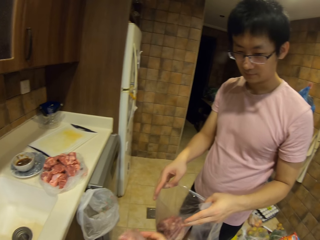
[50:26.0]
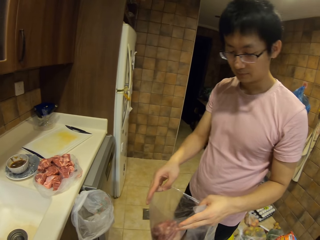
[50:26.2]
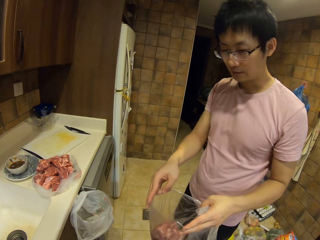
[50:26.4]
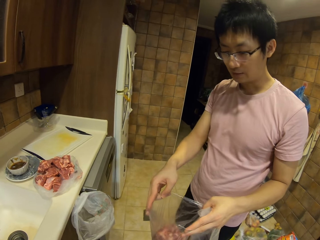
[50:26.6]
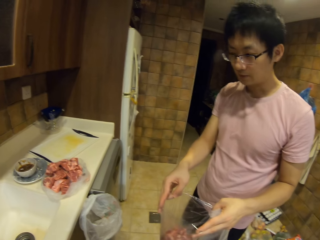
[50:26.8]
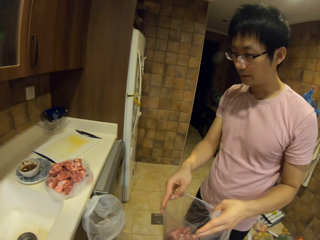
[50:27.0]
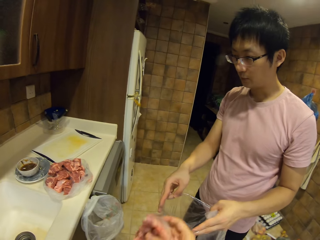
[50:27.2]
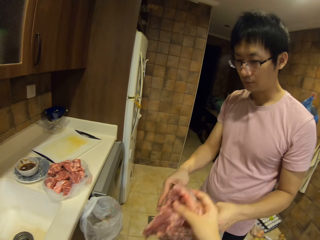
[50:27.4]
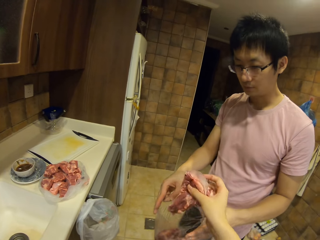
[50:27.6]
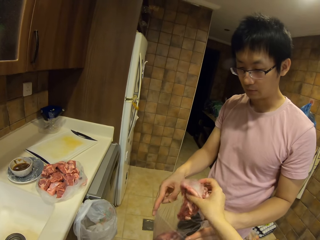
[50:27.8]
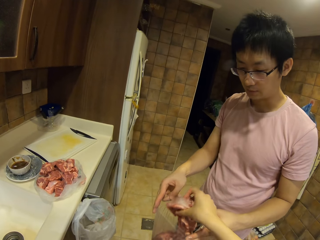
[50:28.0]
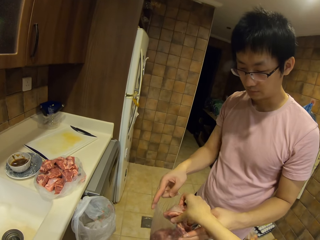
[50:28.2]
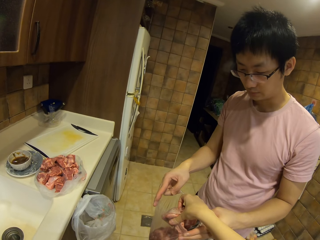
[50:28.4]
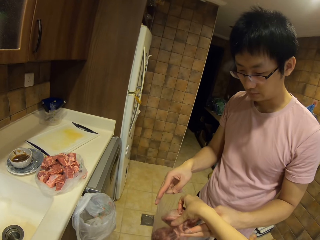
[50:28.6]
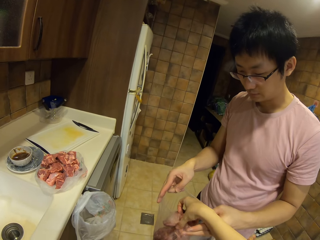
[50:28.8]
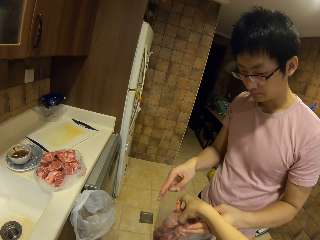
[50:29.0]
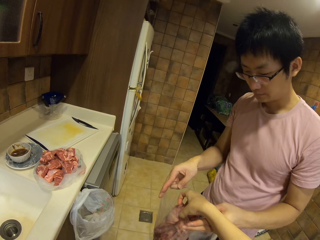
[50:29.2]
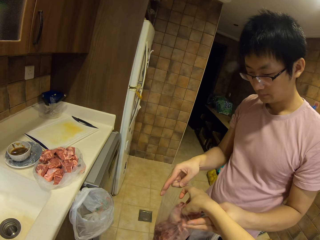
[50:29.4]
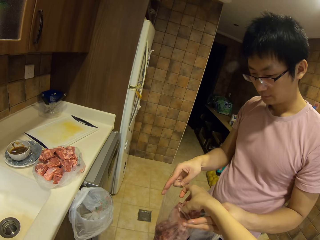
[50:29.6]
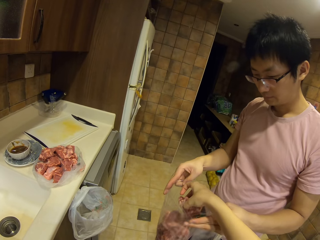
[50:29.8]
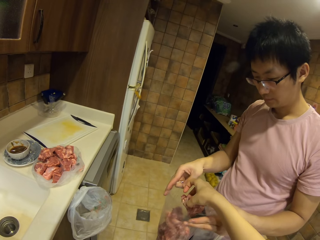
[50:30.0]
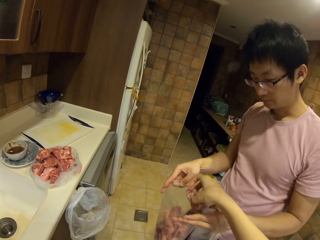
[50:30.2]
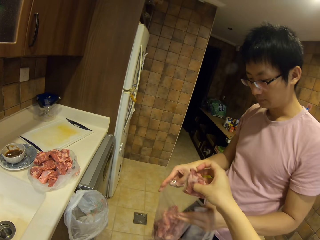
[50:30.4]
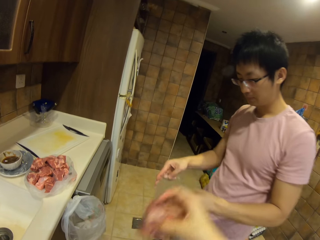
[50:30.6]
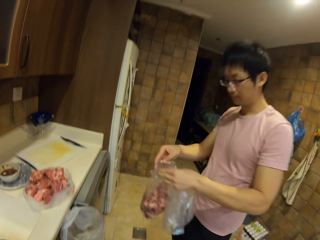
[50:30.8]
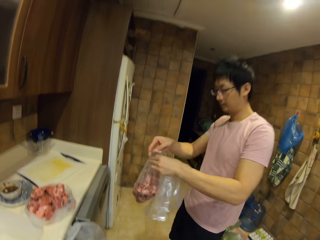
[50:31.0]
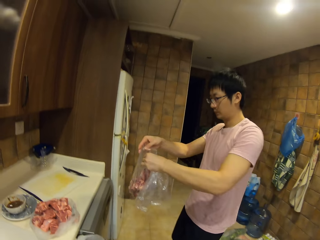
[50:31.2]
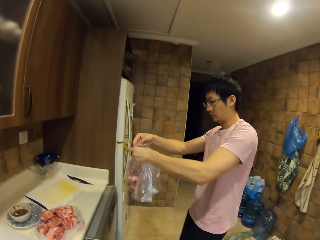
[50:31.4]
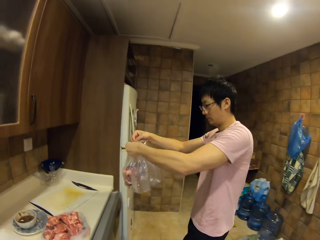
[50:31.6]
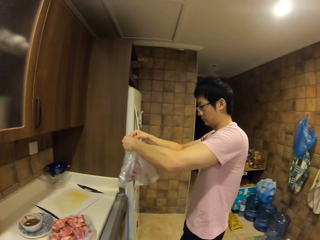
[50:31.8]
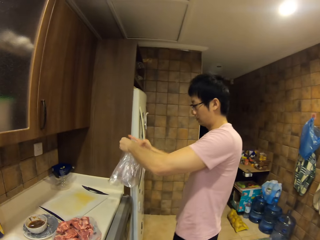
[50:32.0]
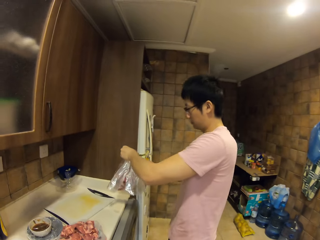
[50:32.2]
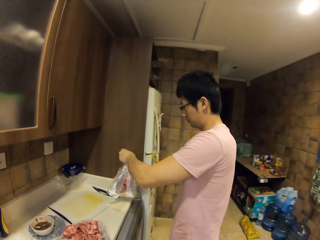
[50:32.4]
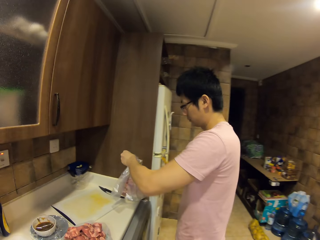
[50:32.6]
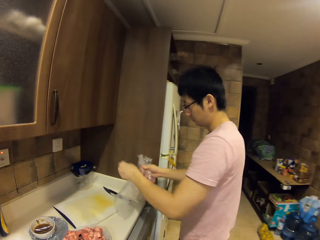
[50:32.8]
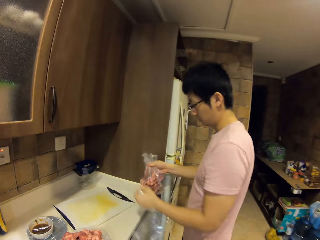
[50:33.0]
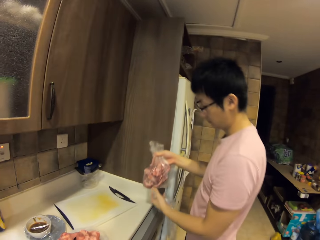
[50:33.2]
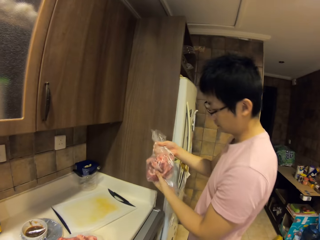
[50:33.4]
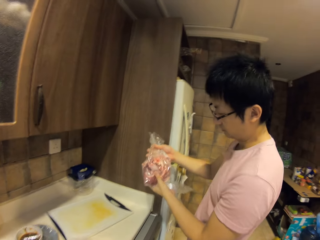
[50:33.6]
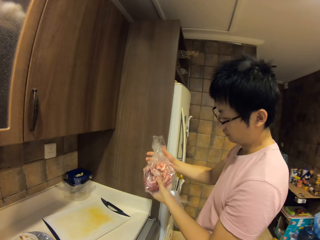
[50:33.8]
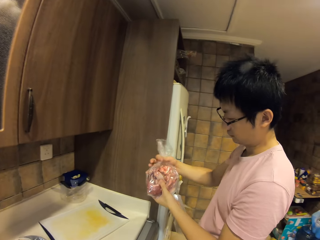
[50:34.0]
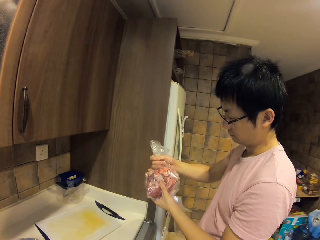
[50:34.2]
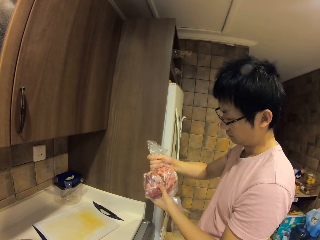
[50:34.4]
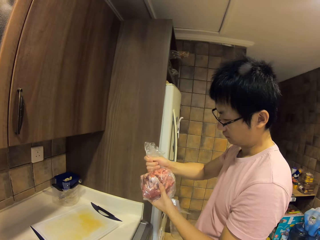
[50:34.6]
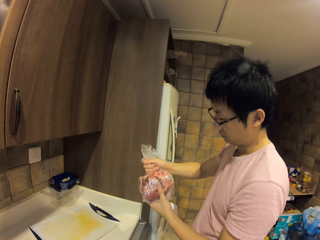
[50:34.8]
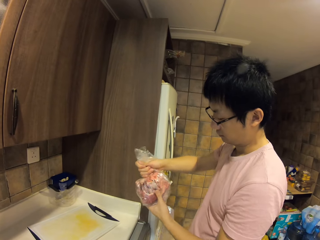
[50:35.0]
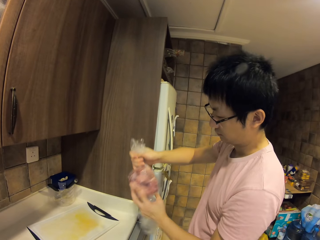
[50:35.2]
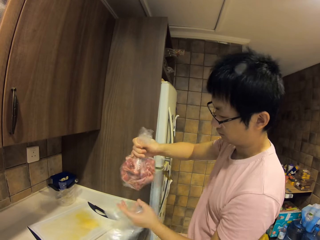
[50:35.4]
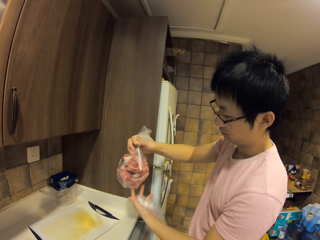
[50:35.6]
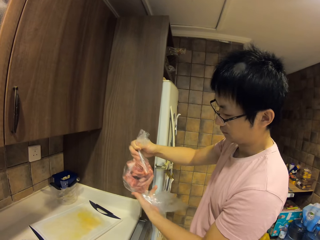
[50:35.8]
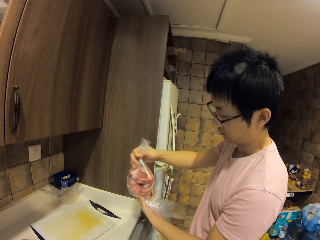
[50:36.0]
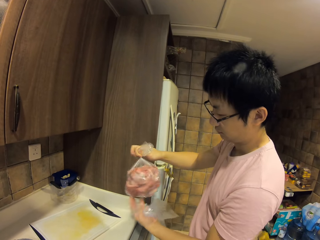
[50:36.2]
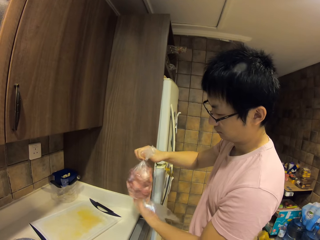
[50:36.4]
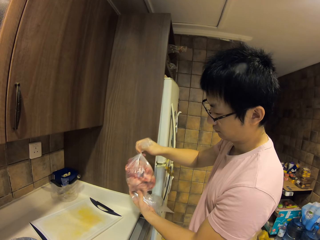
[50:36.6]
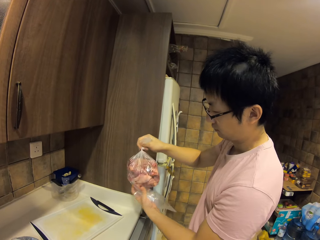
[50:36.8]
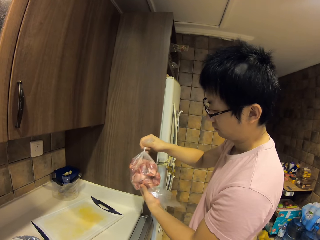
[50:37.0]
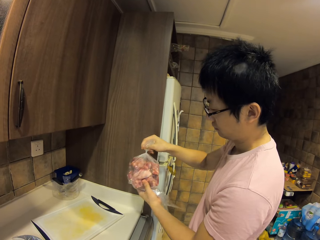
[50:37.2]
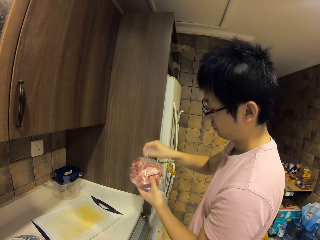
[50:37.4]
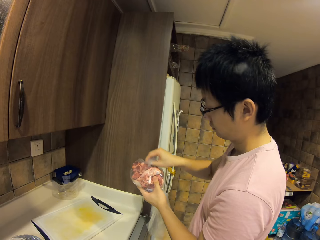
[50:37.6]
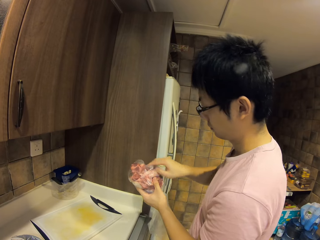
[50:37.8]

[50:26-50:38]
The camera wearer moves meat. A man moves the right hand. The camera wearer puts the meat in the polythene bag or nylon paper. They move the meat away from the polythene bag. The man walks forward, removes a hand from the polythene bag and holds the polythene bag with the other hand. The man twists the polythene bag. He closes the nylon paper. He twists the polythene bag again.

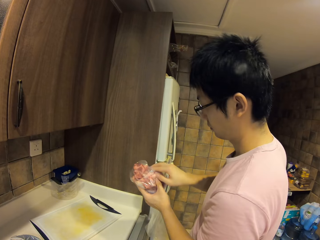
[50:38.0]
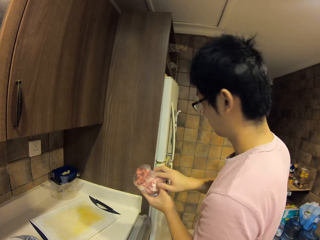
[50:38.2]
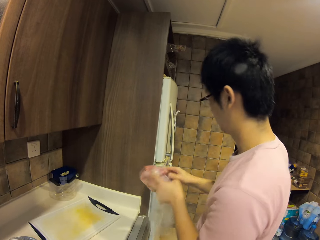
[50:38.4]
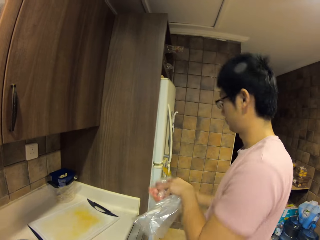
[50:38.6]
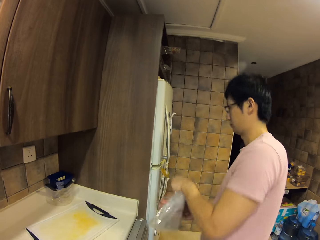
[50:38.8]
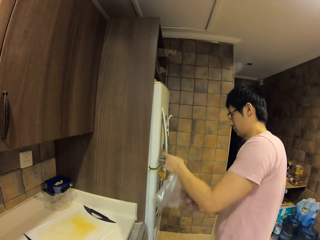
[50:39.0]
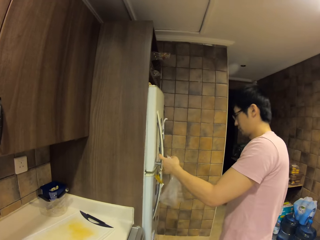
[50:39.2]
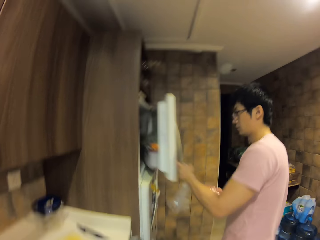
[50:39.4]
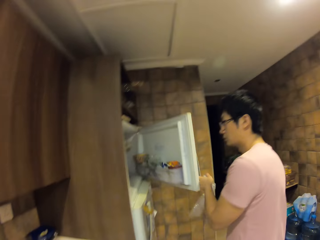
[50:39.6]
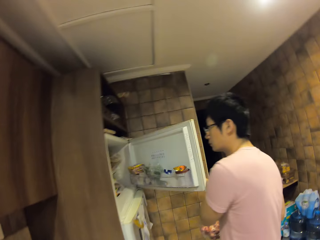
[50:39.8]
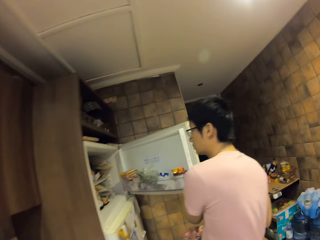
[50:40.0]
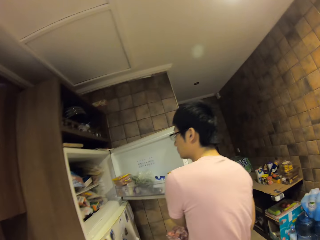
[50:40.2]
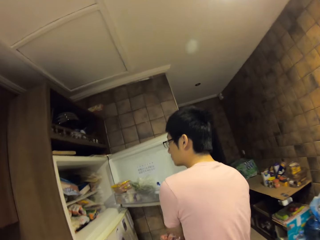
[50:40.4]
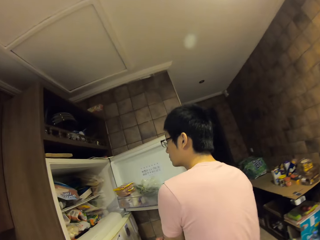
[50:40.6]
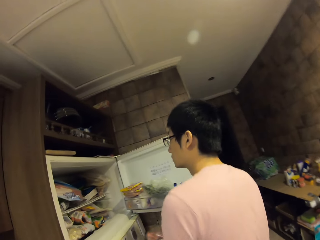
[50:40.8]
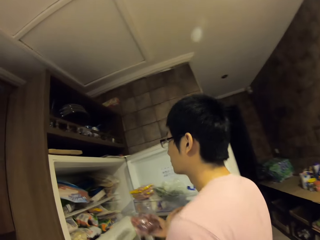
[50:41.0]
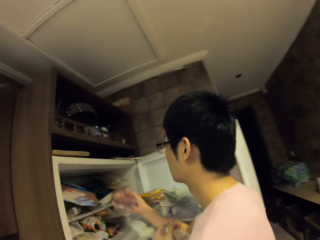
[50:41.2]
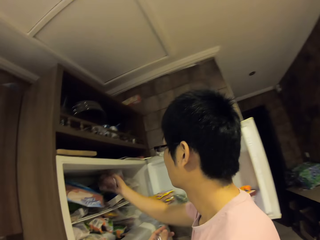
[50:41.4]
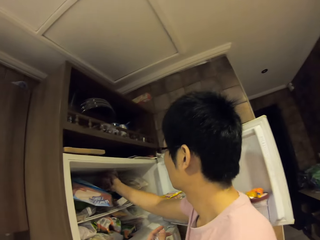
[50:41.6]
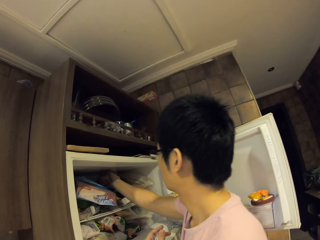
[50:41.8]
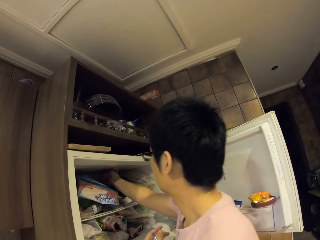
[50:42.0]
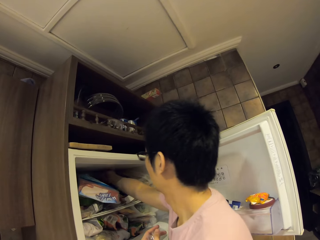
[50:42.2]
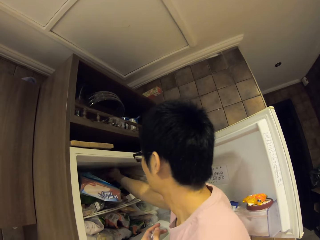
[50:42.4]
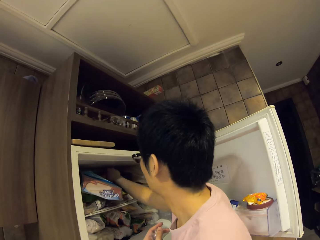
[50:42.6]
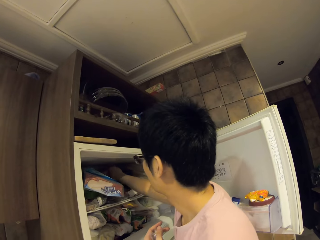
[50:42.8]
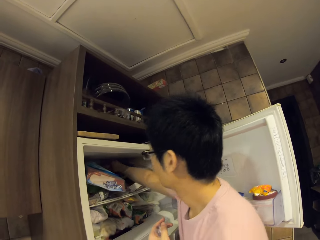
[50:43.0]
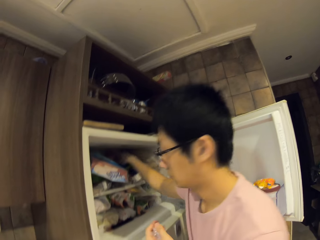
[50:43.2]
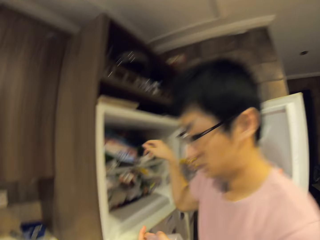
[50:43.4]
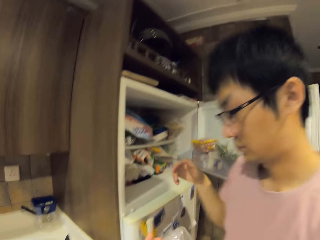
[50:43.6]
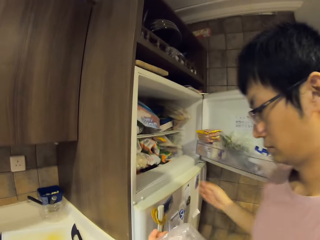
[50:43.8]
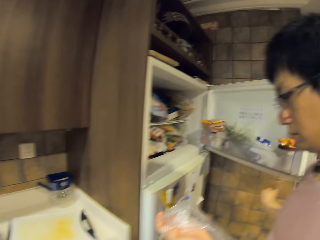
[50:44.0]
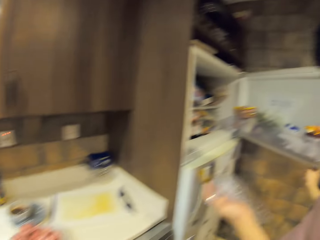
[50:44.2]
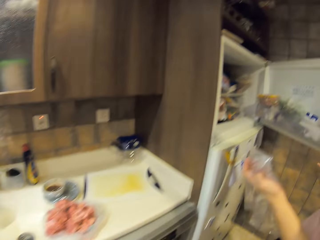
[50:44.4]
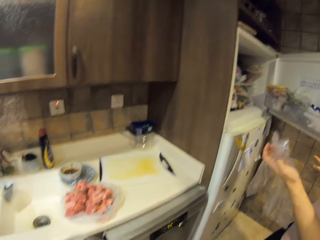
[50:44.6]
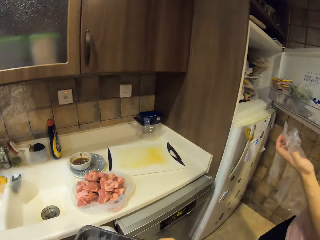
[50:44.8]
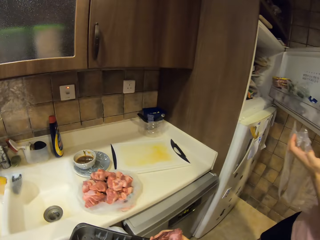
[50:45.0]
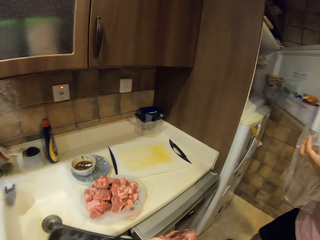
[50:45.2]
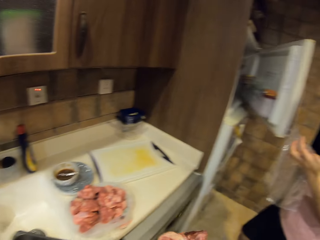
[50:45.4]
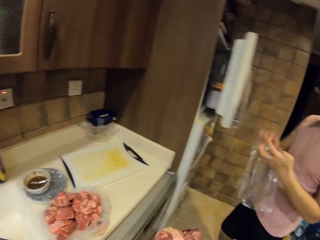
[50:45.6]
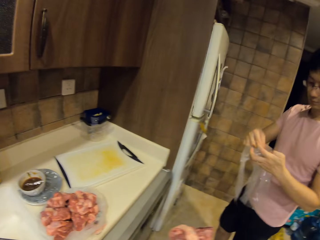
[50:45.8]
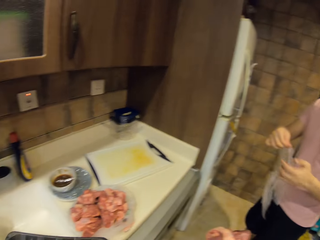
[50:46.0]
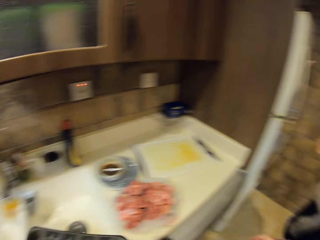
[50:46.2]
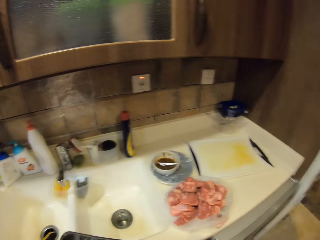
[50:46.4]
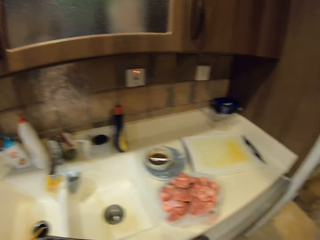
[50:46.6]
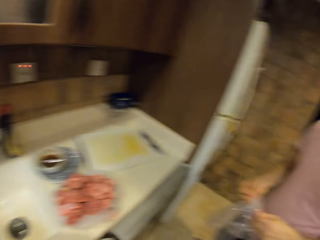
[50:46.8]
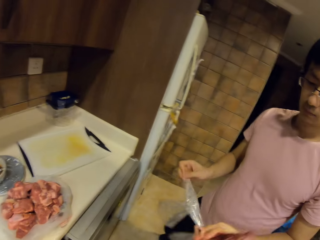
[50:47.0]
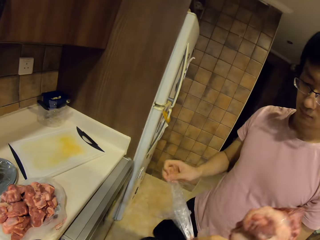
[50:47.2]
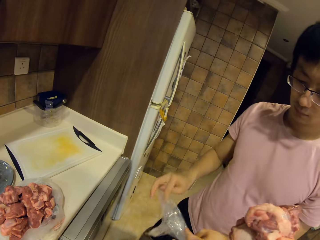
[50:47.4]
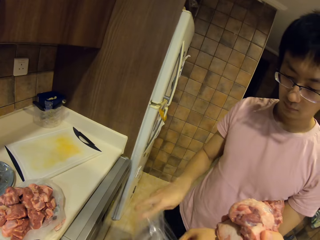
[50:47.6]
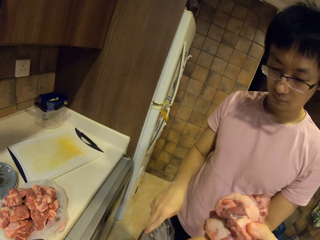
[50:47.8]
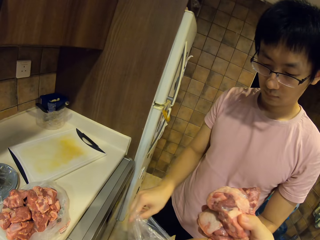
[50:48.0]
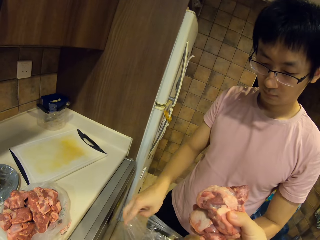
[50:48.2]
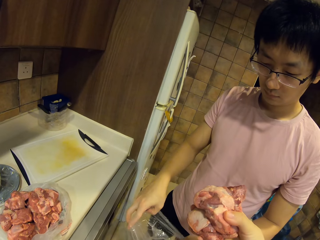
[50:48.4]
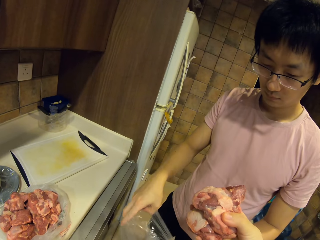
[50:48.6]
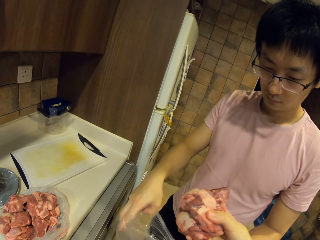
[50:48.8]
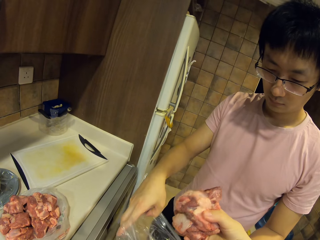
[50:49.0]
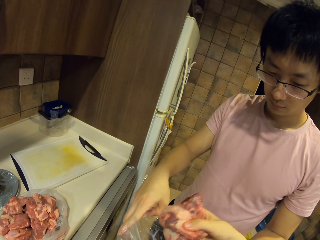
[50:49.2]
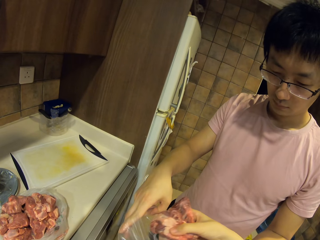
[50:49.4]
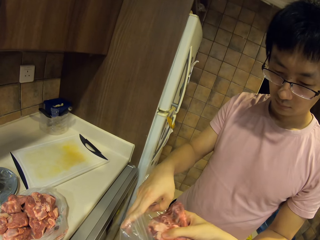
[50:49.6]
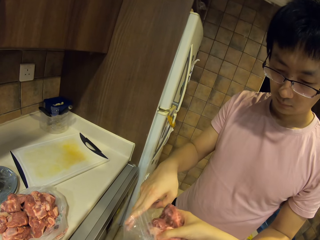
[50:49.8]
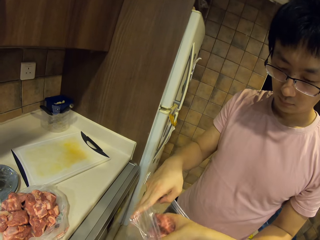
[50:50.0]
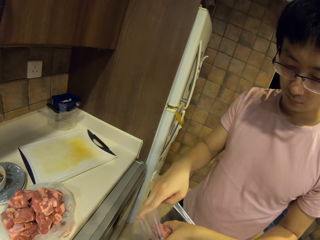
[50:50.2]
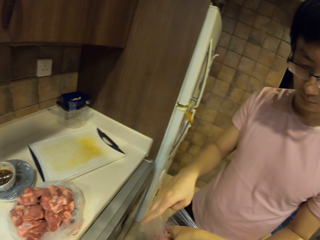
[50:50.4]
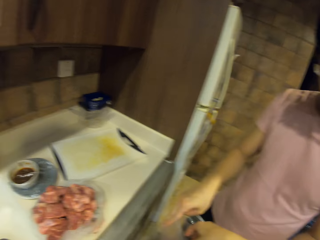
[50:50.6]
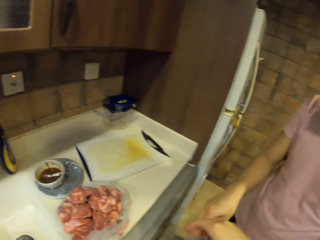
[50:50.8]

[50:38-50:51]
A man turns the polythene bag. He opens the fridge, puts meat in the fridge and closes the fridge. He holds the polythene bag with the other hand and opens the polythene bag. The camera wearer moves the meat. They drop the meat in the polythene bag.
